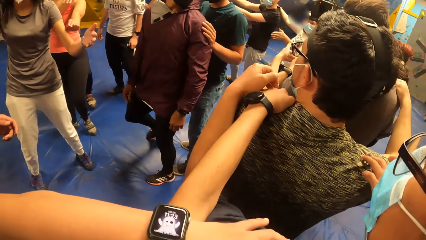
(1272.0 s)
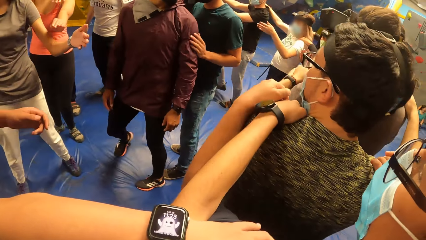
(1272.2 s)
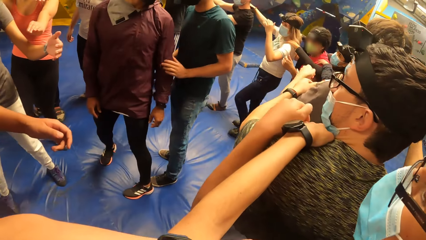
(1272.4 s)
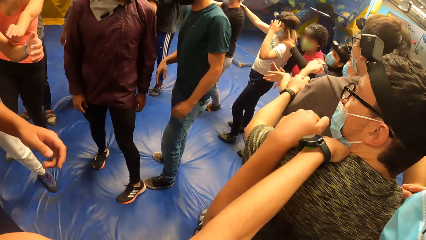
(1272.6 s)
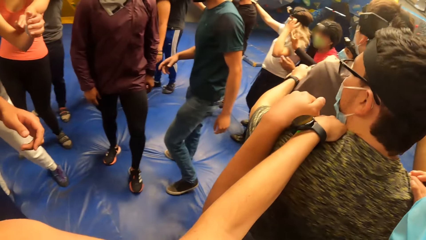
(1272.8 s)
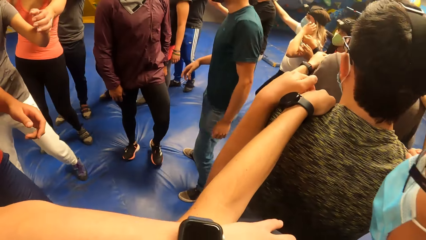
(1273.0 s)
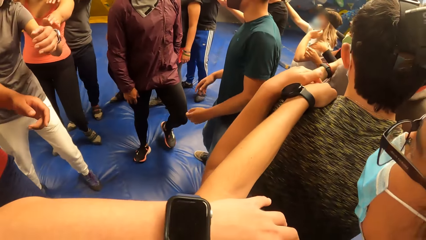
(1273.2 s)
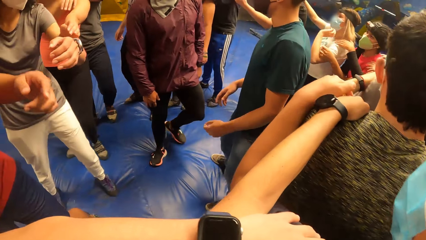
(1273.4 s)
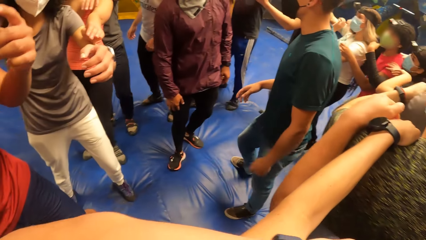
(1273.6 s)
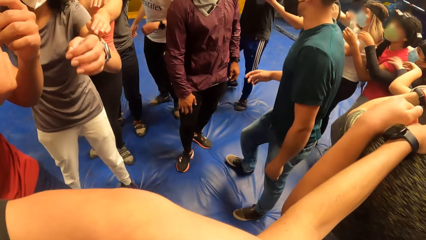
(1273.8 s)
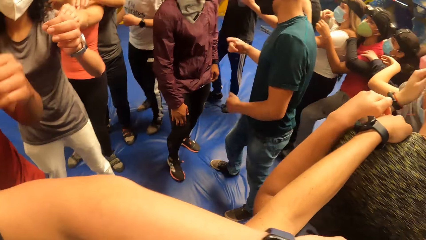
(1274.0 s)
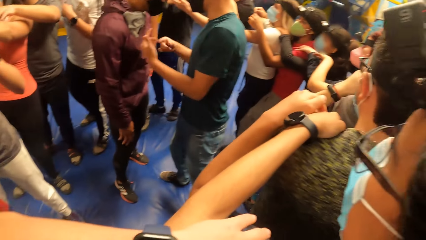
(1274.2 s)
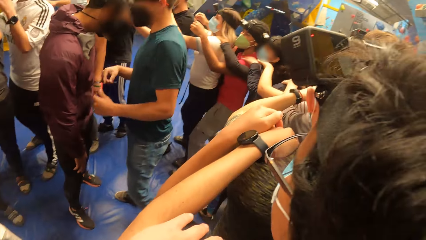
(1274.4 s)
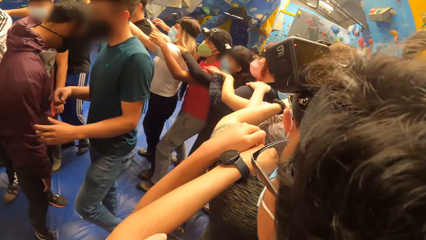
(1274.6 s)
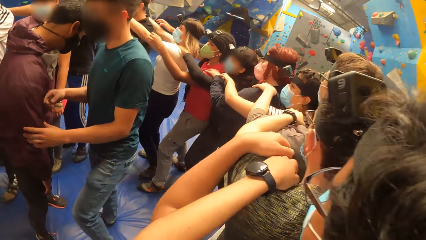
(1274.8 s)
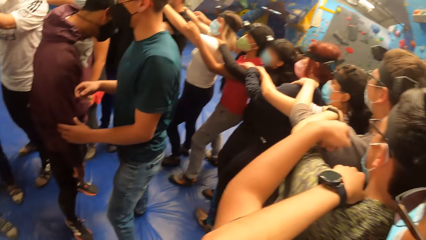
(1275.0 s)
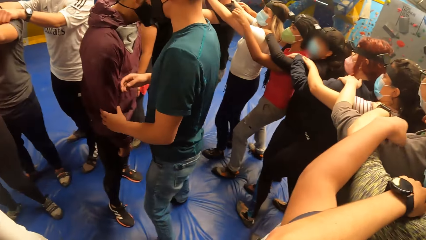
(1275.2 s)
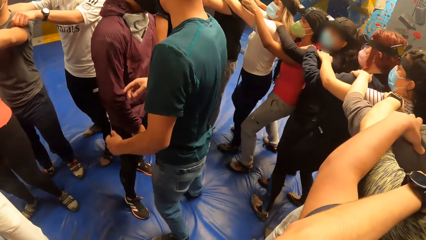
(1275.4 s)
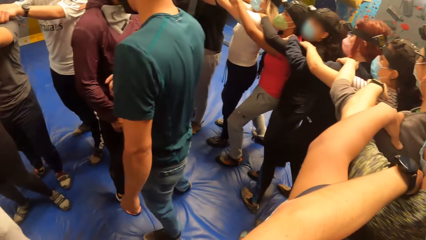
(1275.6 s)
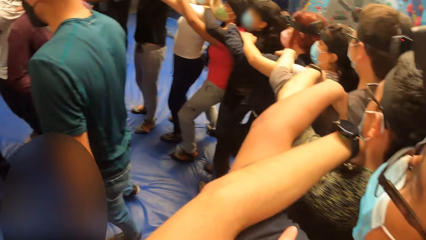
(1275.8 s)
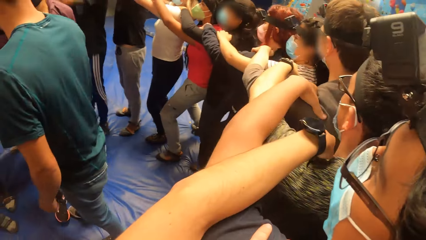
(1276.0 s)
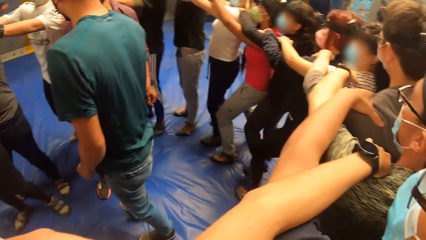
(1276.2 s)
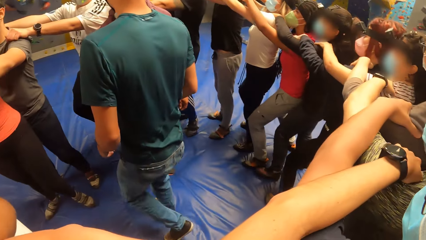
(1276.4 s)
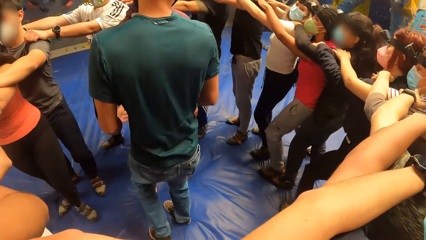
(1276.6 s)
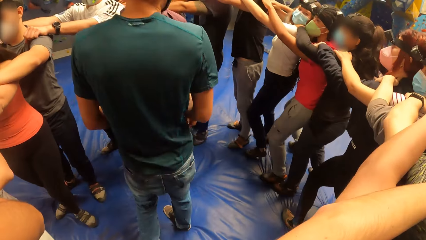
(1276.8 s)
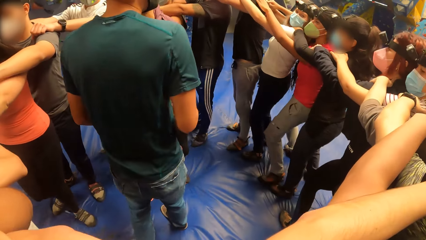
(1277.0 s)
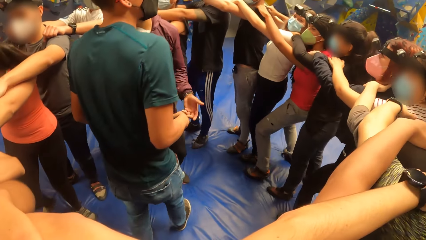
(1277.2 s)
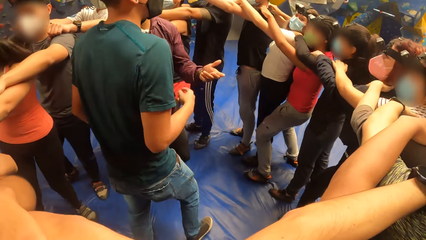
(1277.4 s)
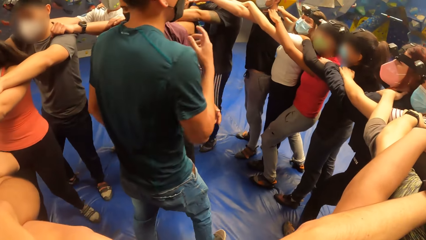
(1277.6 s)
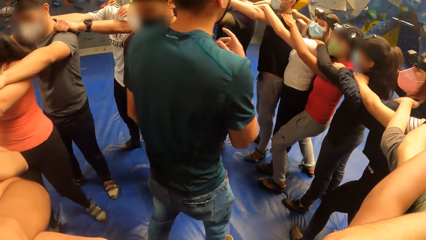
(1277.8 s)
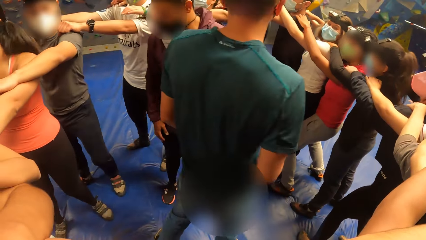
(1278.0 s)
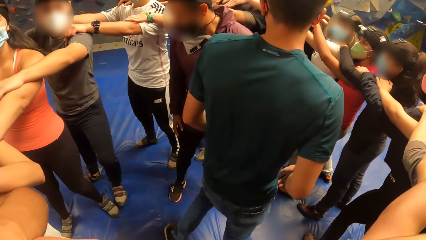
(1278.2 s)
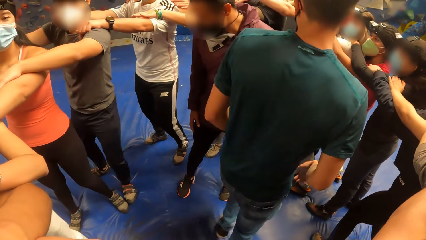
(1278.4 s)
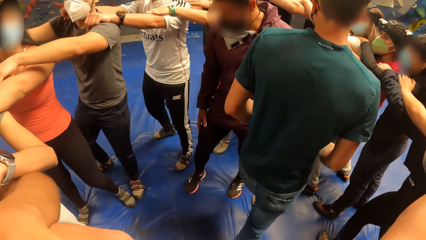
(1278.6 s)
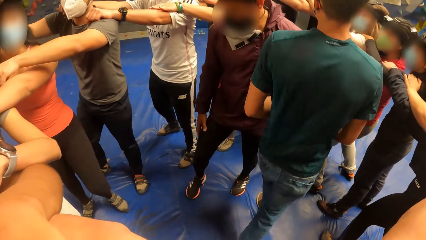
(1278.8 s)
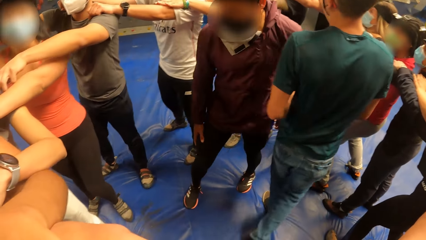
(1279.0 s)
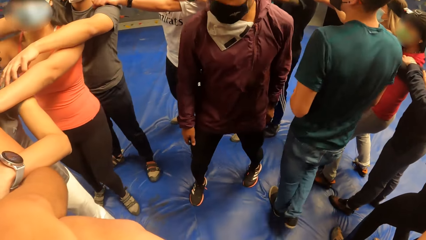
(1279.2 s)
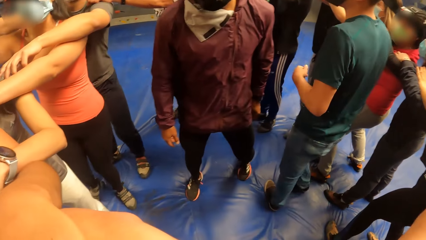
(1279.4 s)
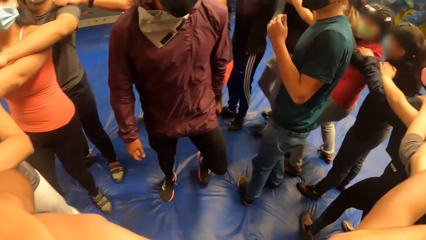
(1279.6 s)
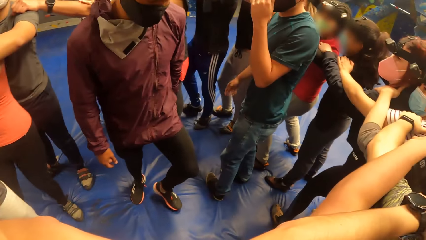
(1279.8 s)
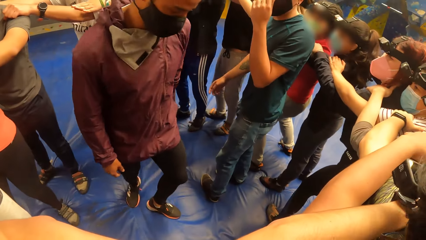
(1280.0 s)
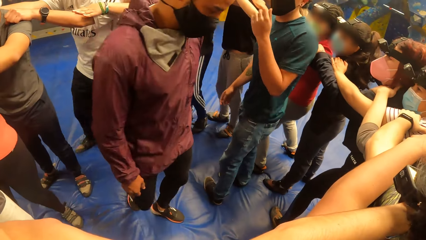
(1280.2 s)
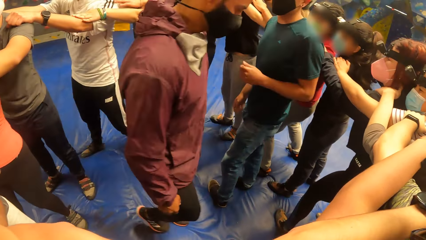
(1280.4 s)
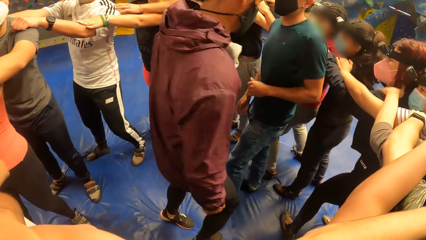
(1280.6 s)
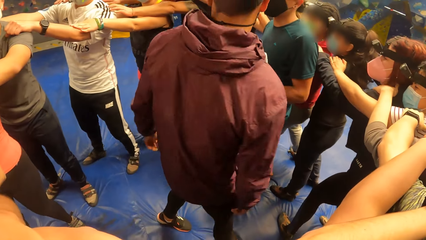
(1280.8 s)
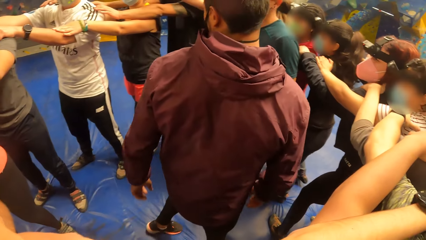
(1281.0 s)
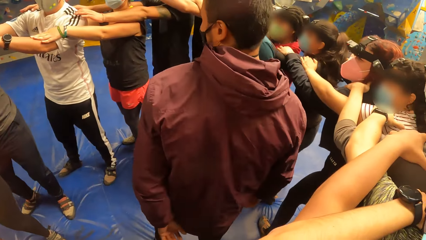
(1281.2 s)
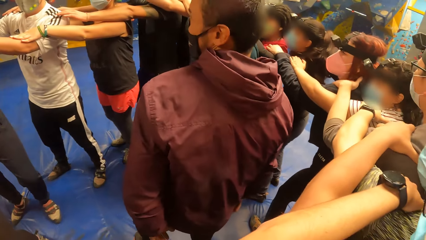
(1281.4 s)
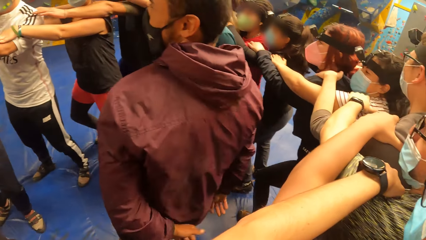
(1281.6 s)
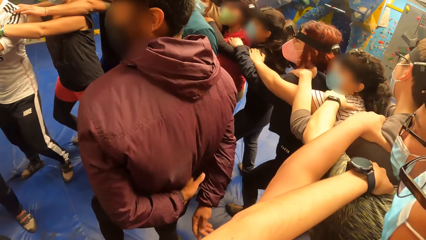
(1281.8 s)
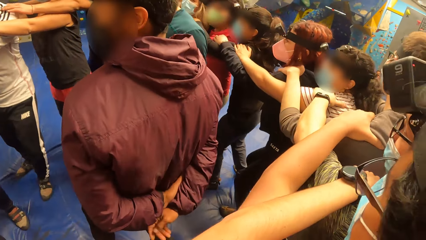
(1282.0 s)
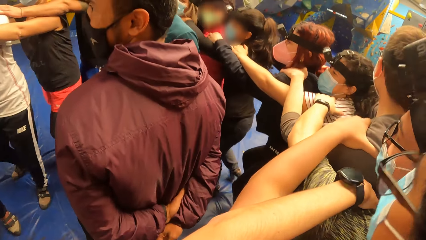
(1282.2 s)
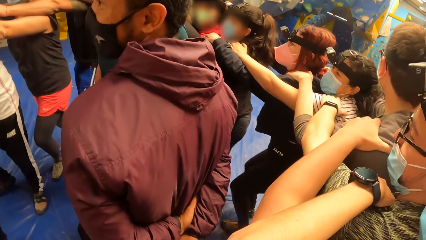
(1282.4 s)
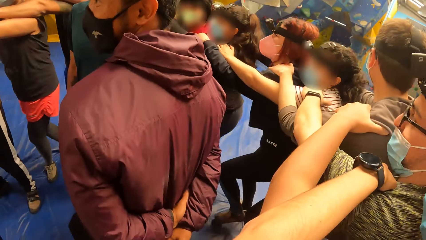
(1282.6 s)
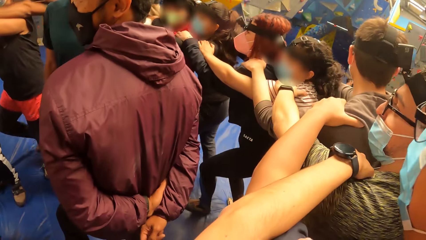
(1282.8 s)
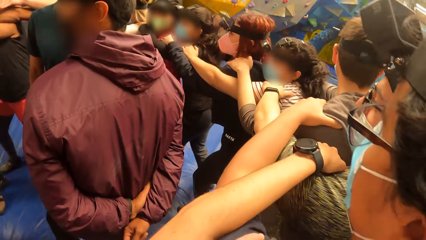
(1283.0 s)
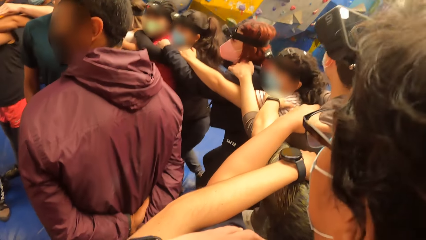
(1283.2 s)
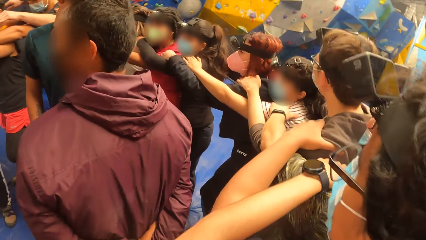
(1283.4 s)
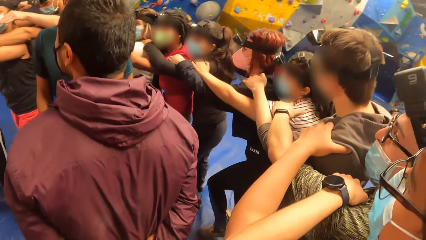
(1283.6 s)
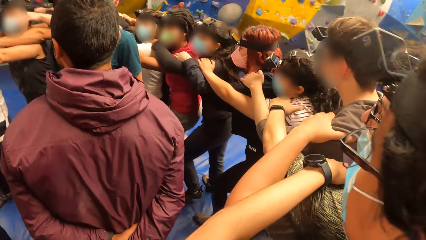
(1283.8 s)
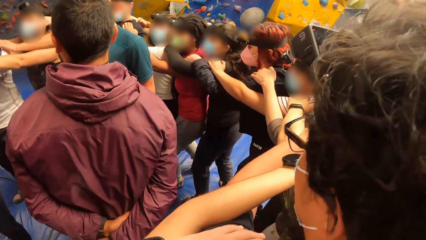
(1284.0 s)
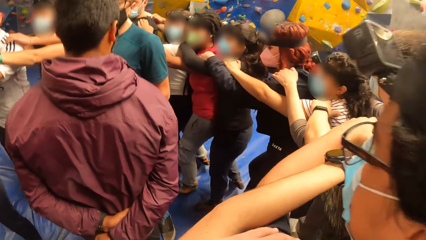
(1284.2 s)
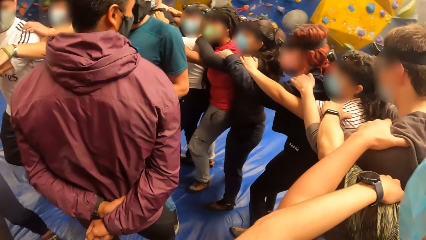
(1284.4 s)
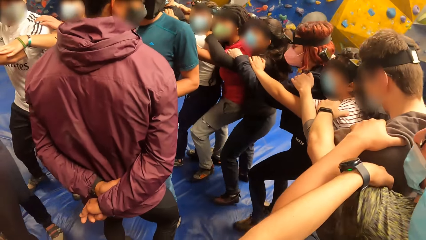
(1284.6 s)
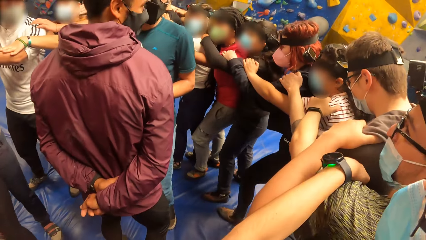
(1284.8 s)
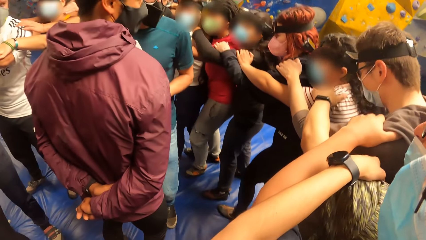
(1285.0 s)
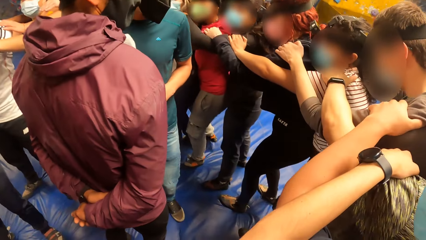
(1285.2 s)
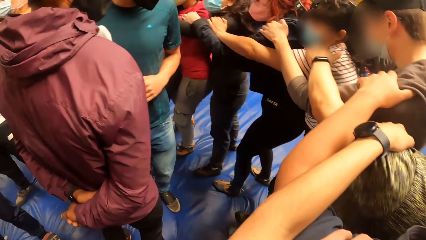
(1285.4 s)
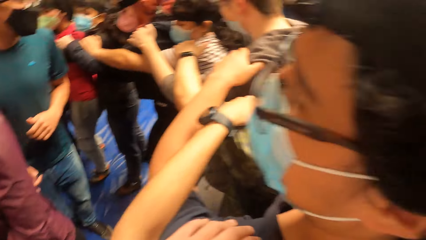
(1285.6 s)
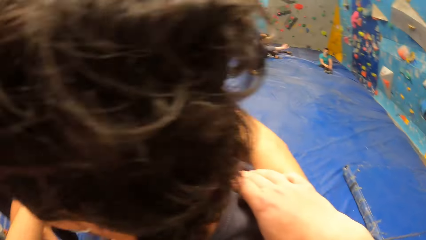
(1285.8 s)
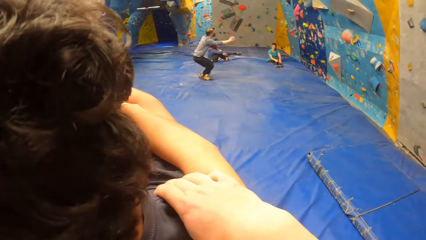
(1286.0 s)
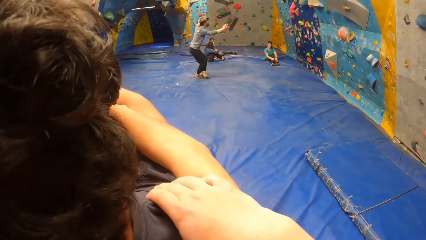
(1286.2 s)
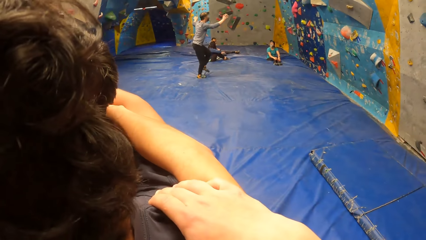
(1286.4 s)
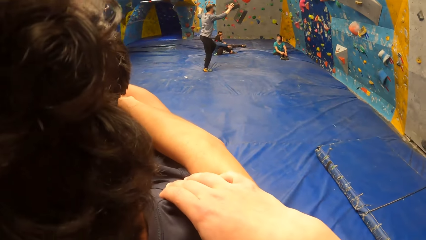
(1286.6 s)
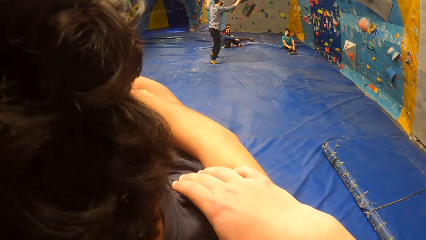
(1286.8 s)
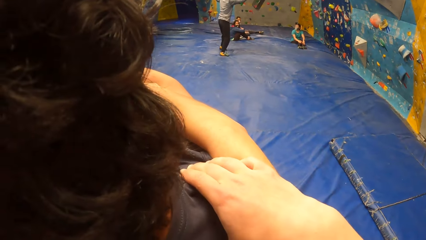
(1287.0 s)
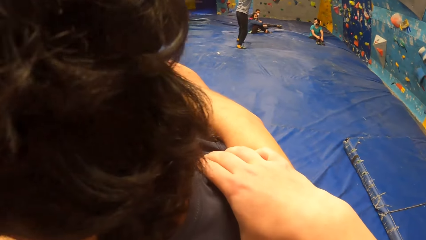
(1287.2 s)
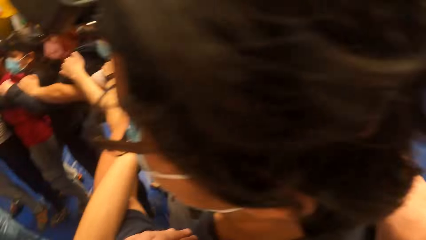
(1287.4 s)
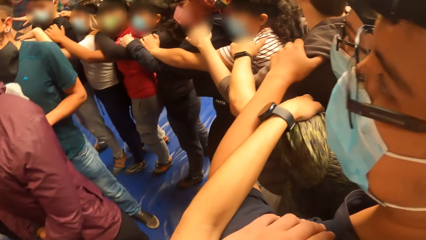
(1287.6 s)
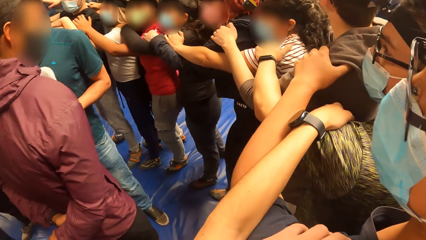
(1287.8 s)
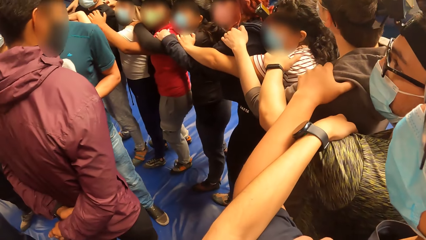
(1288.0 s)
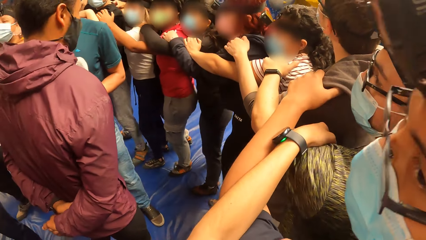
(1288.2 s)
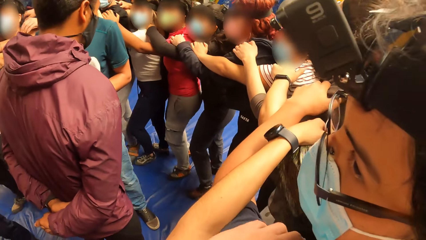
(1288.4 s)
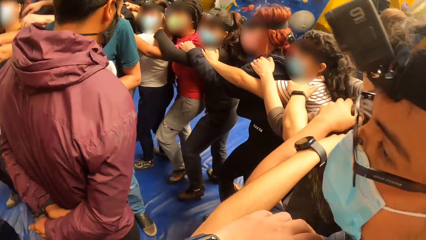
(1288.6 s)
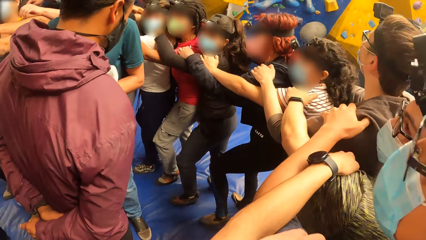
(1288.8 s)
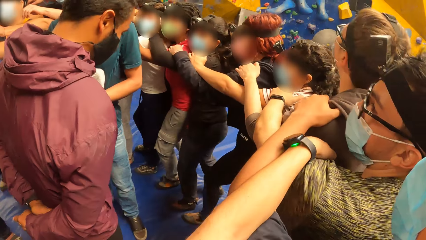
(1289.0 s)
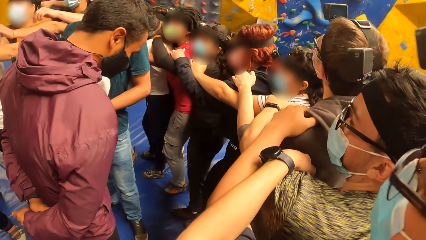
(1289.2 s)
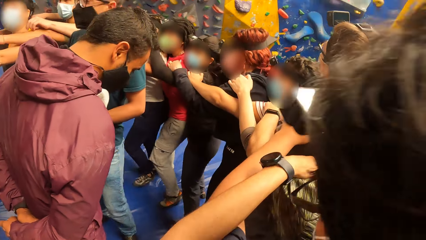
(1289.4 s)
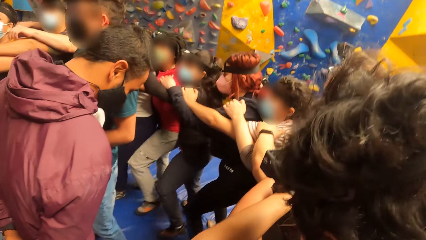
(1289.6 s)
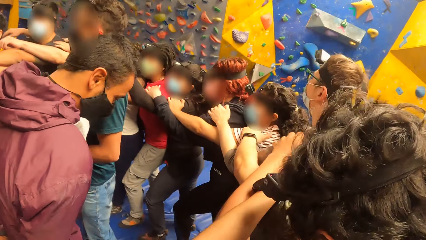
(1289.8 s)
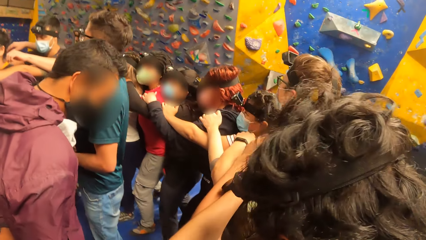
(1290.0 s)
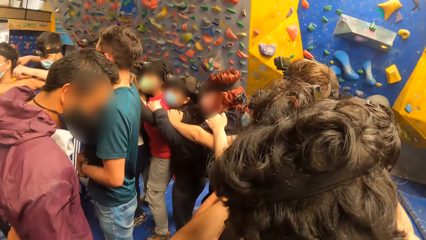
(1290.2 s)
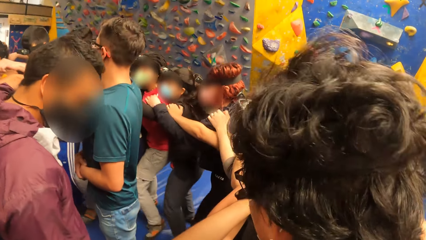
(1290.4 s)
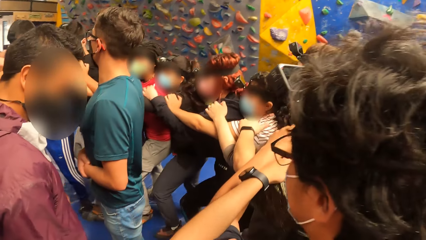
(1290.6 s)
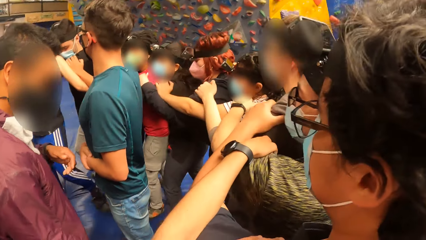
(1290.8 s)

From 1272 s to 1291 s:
The camera wearer looks at the instructor. A man touches a face mask on his face with his right hand. Another man exercises with the group of people with his hands on a third man. The camera wearer exercises with the group of people with her hands on the second man. She dances in the room. She looks at the instructor. She dances in the room.
